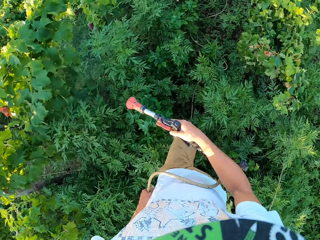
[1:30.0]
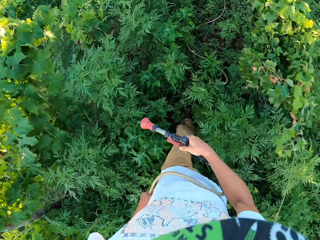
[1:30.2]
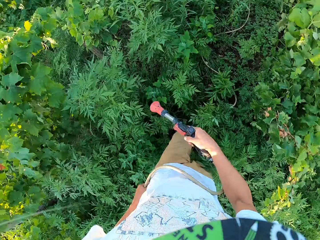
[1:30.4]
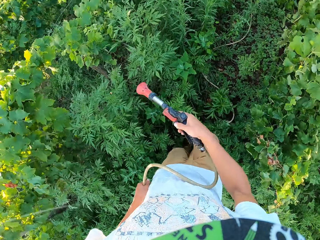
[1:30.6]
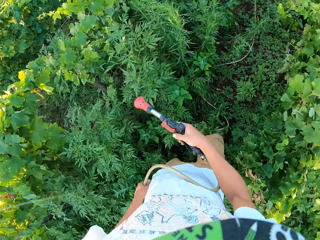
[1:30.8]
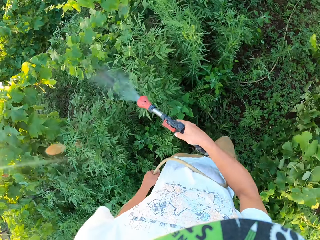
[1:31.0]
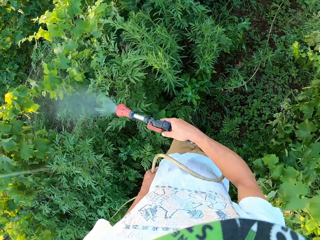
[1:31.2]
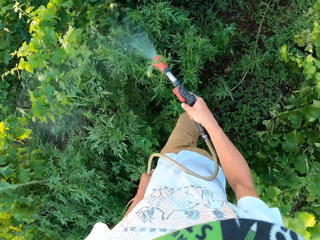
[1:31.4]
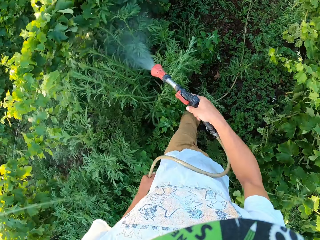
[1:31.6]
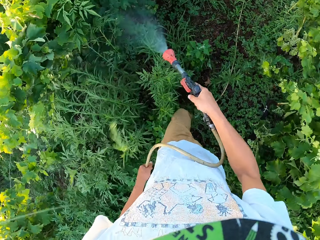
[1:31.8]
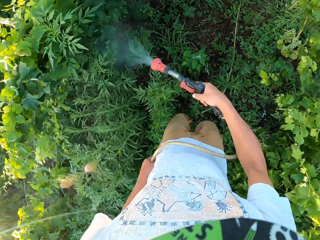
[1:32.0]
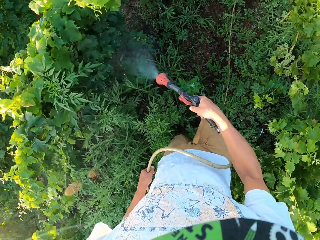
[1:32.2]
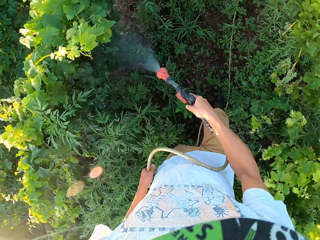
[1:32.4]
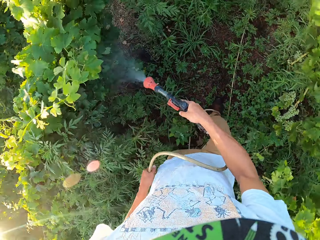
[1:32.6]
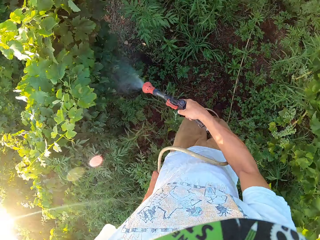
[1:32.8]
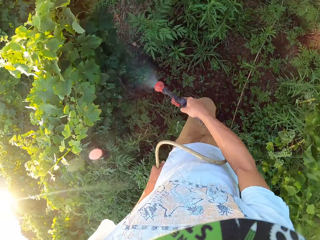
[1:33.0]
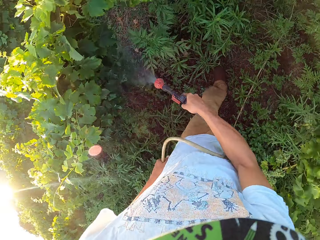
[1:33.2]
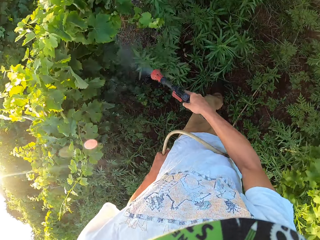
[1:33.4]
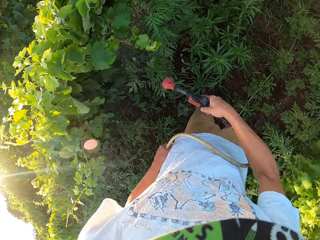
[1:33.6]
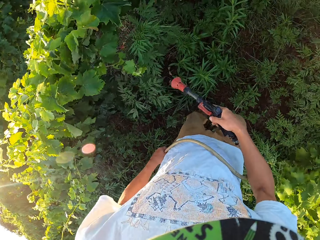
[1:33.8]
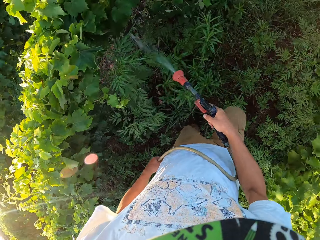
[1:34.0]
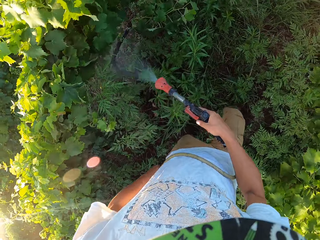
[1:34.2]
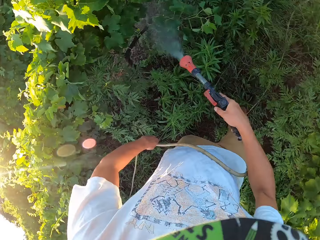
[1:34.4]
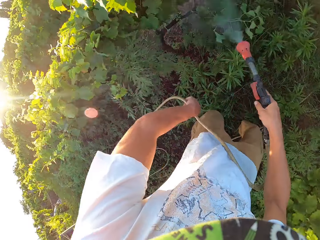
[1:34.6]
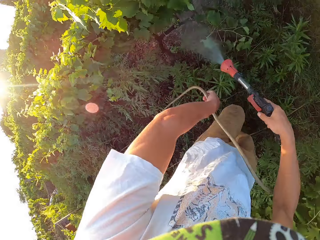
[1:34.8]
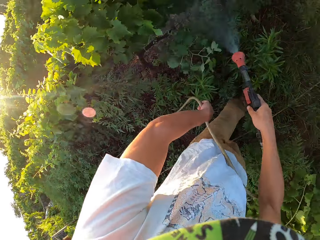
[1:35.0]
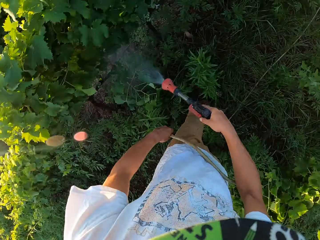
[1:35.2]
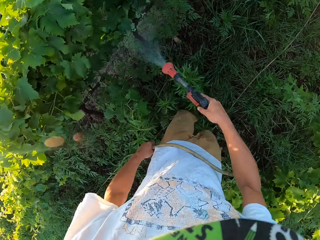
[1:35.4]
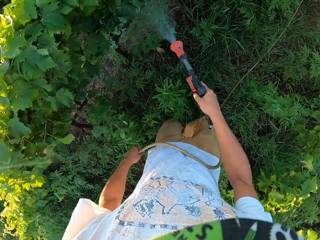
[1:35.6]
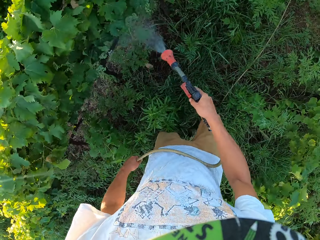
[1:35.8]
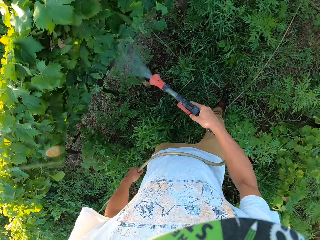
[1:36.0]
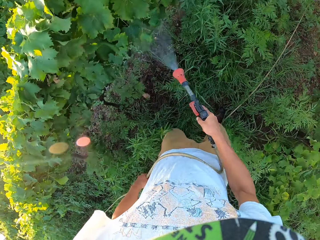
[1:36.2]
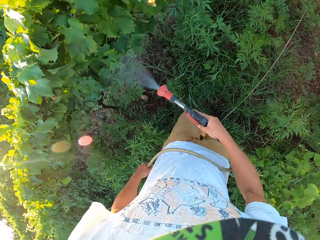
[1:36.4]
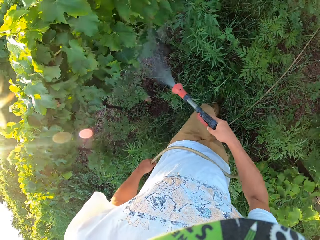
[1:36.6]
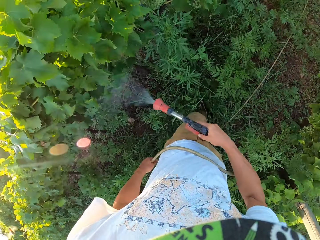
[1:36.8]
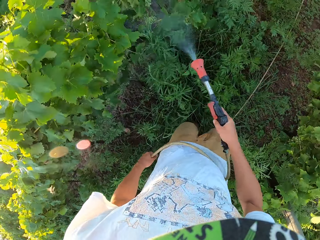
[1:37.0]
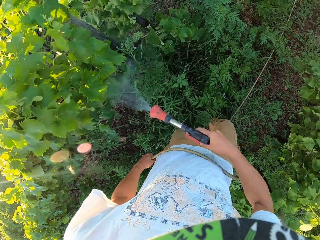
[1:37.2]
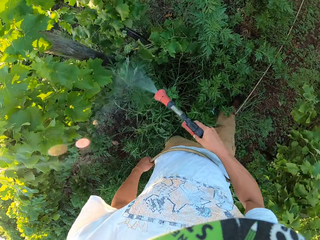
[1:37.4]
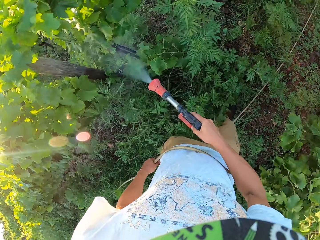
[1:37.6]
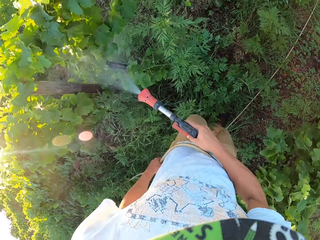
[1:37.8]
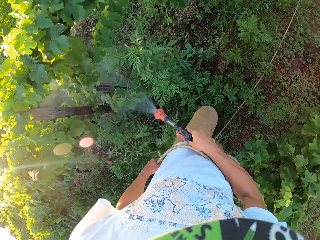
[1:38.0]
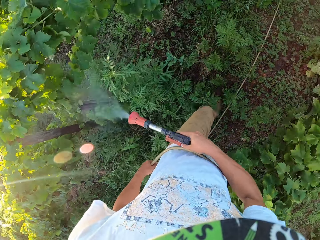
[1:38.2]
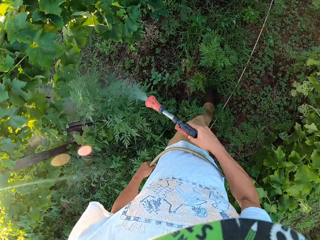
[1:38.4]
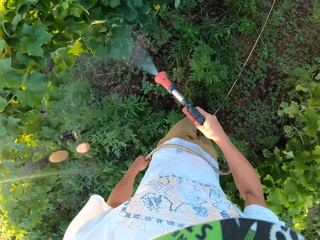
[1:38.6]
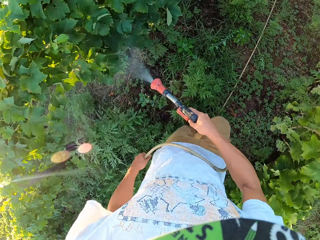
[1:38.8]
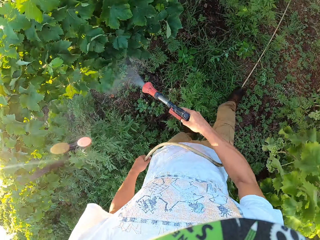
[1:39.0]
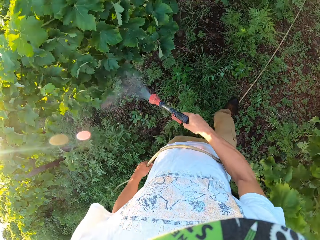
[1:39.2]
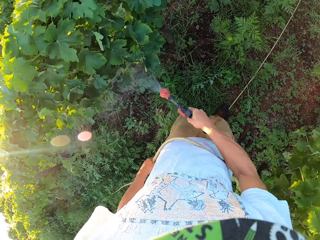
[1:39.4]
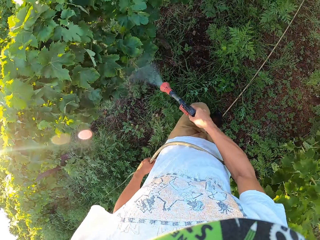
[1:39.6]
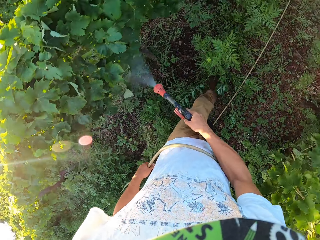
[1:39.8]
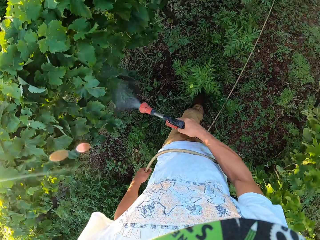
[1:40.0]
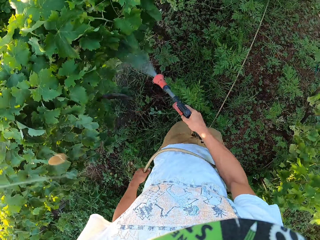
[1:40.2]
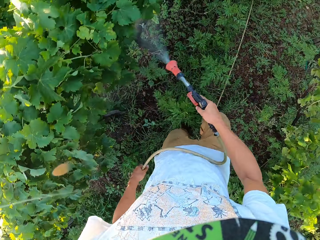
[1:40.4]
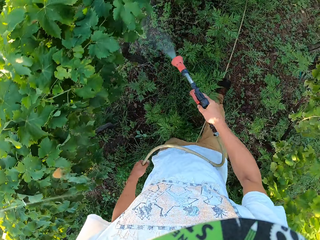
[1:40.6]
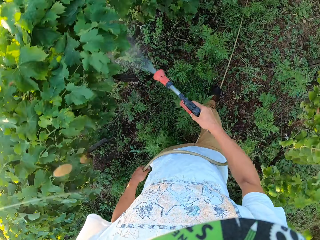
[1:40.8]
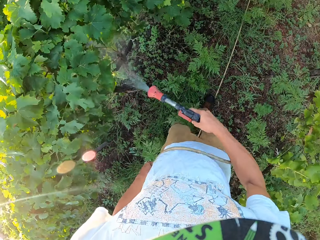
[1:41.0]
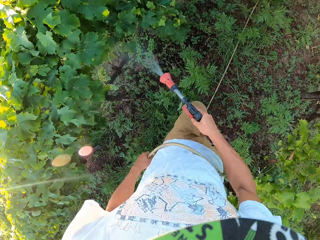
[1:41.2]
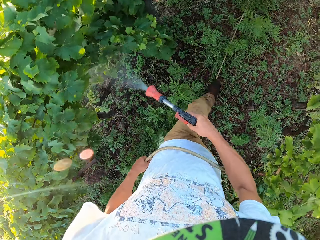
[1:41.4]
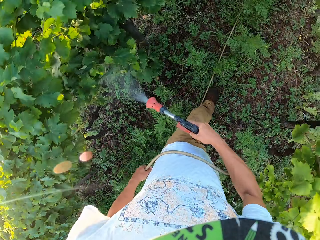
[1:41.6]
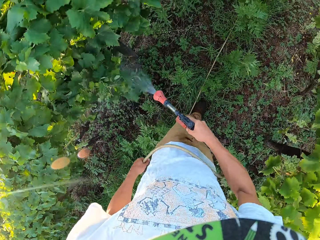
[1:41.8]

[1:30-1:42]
The camera wearer stops watering the plants. He starts watering the plants again. He stops watering the plants. He starts watering the plants again. He raises his left arm and drops his left arm.

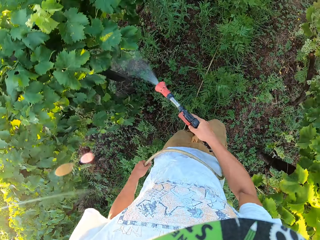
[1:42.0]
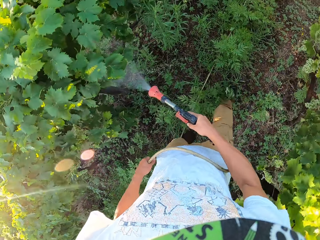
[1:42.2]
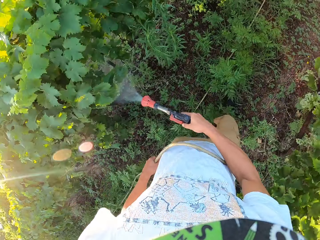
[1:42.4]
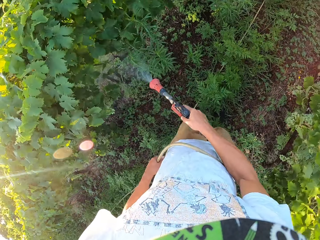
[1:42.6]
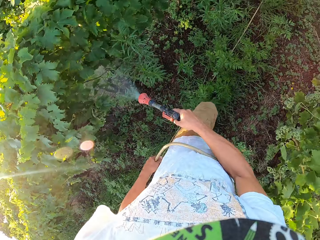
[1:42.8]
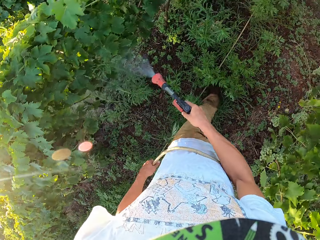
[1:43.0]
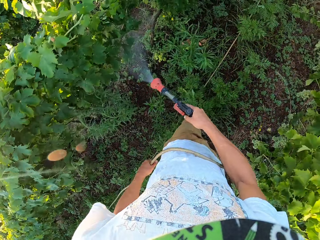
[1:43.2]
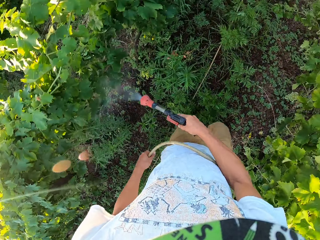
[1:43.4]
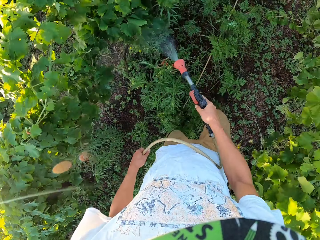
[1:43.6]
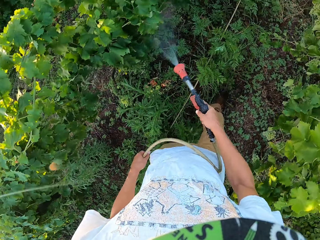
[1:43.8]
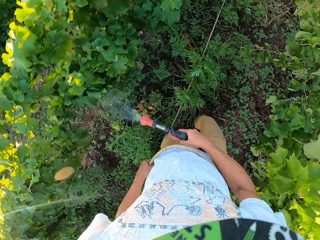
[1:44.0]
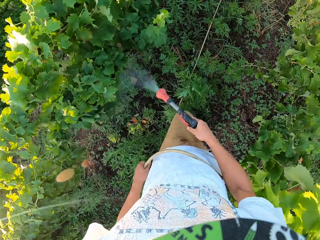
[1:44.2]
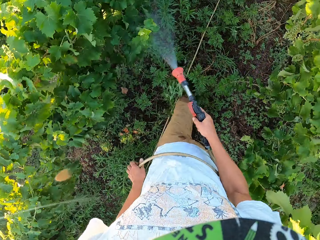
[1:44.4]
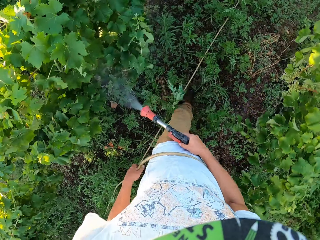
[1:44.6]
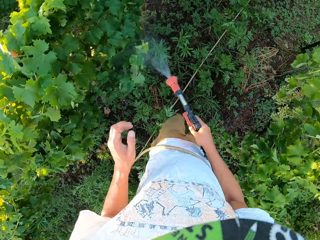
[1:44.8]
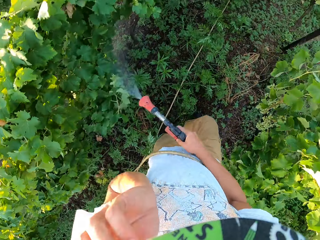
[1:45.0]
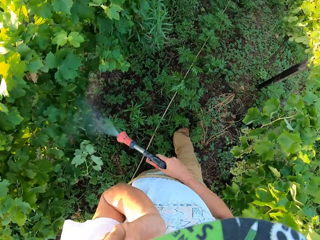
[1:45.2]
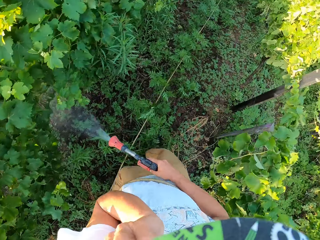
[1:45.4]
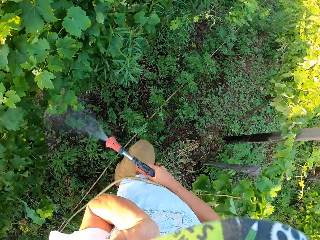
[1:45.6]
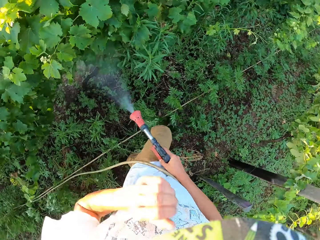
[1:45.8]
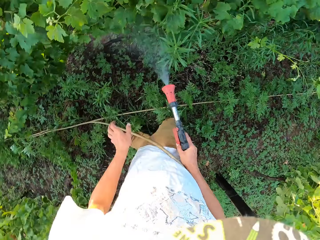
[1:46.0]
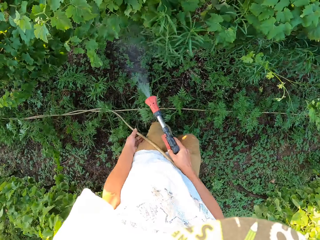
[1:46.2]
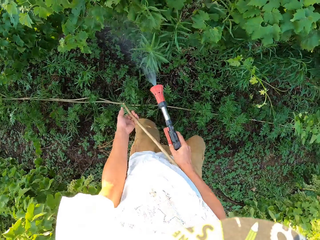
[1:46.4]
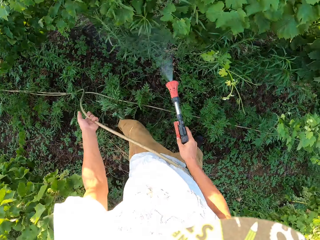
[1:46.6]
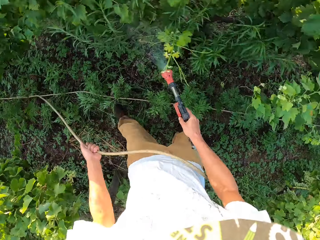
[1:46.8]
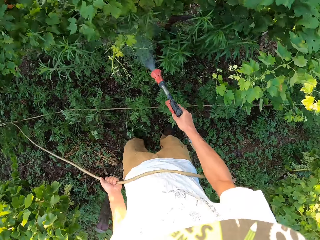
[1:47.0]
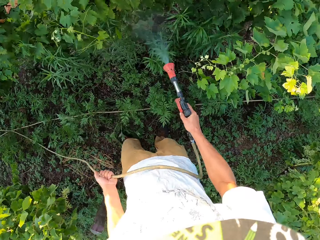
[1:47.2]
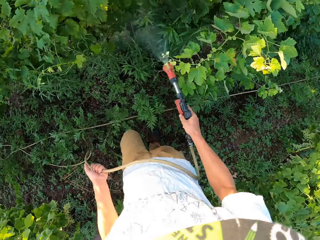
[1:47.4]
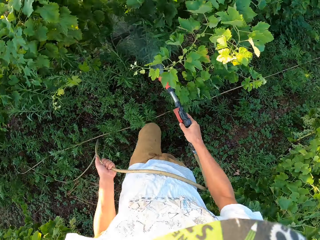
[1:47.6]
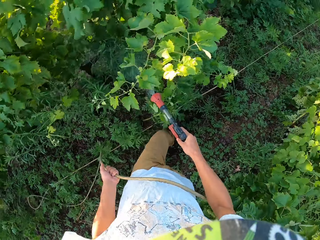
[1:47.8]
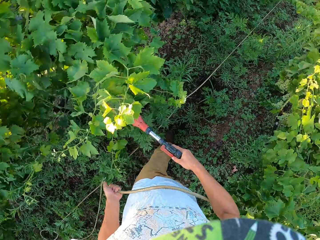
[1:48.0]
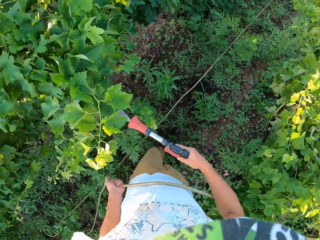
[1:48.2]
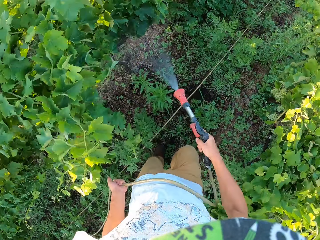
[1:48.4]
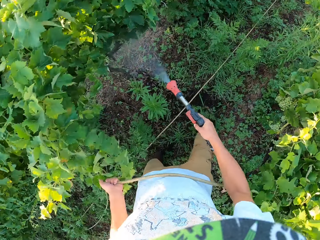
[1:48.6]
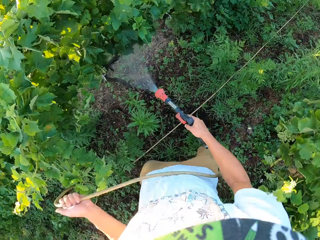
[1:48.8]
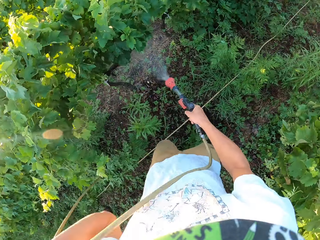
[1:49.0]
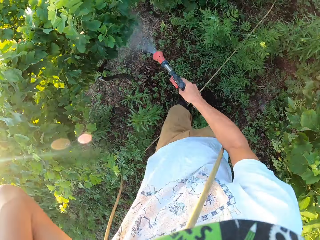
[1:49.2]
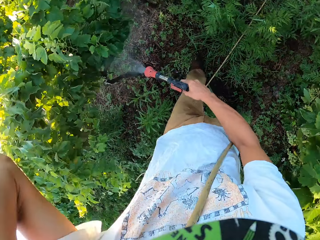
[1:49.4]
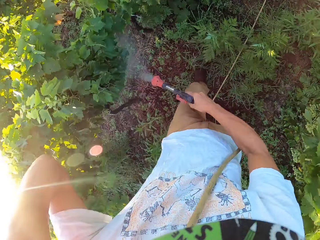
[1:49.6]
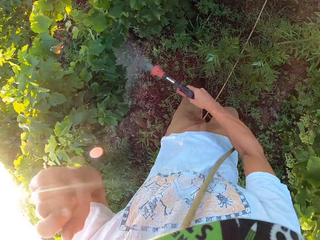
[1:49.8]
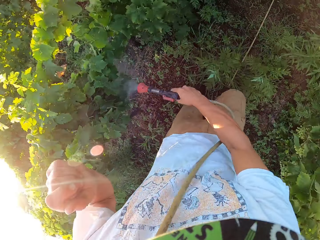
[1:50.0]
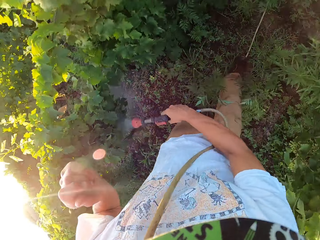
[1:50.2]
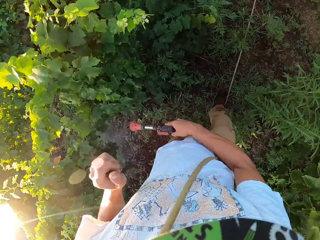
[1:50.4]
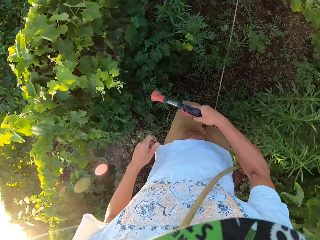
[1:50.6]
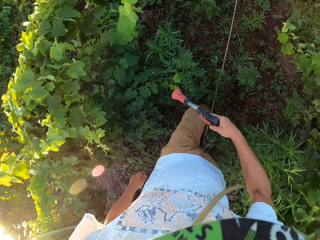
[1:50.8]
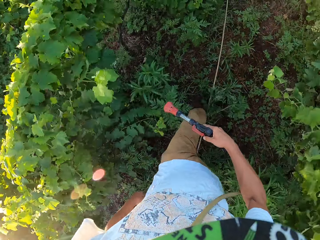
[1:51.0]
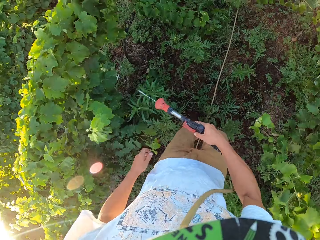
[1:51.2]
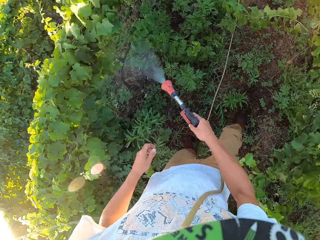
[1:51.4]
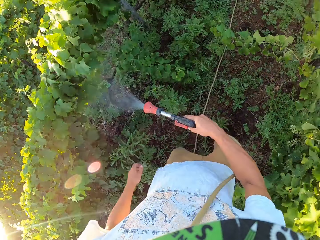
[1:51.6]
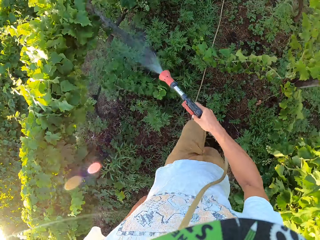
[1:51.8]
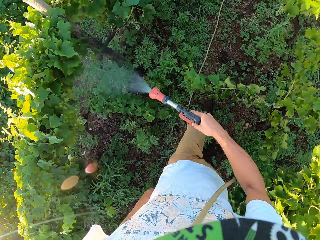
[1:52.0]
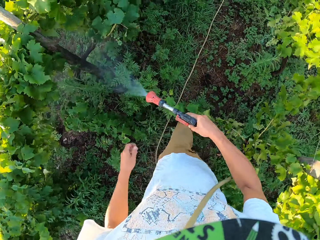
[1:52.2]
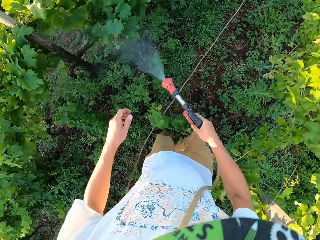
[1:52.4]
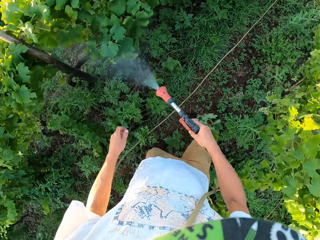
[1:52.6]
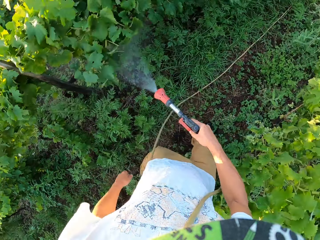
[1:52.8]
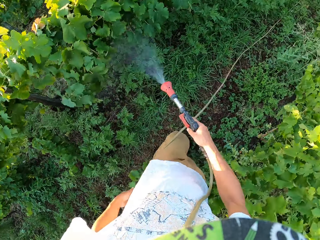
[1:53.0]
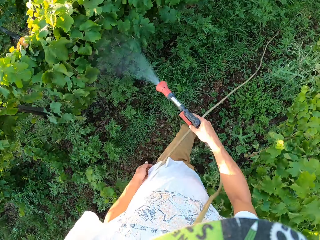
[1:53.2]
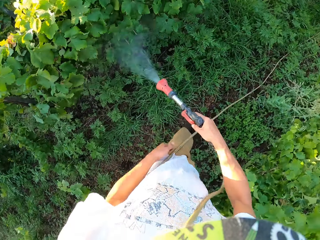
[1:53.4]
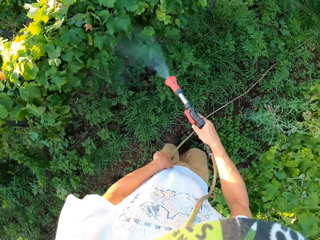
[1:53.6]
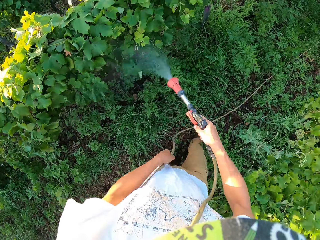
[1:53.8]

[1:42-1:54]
The camera wearer releases the part of the garden hose in his left hand. He scratches his face. He raises his left hand and drops his left hand. He holds the hose with his left hand again. He turns to the left and turns forward again. He lifts his left hand with the garden hose in it. He puts the garden hose over his body. He drops his left hand without the garden hose in it. He stops watering the plants. He starts watering the plants again.
